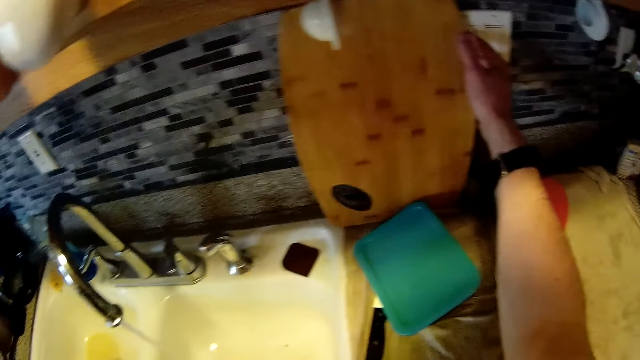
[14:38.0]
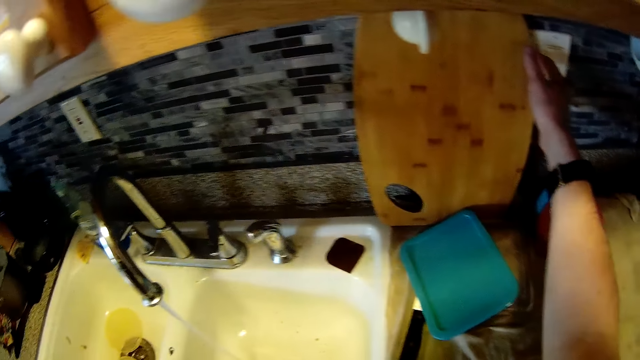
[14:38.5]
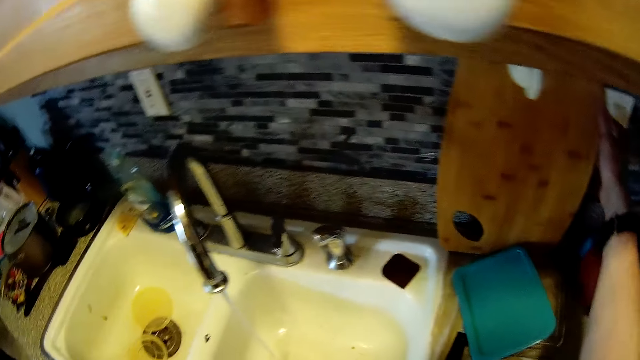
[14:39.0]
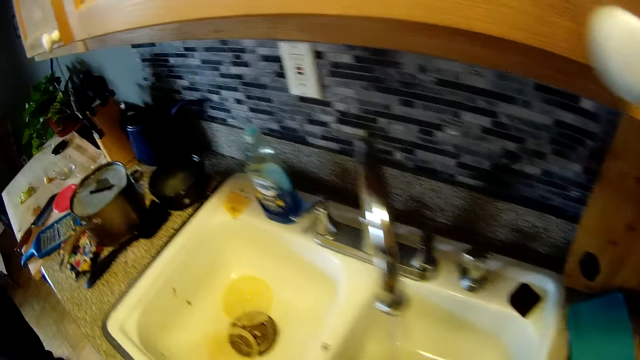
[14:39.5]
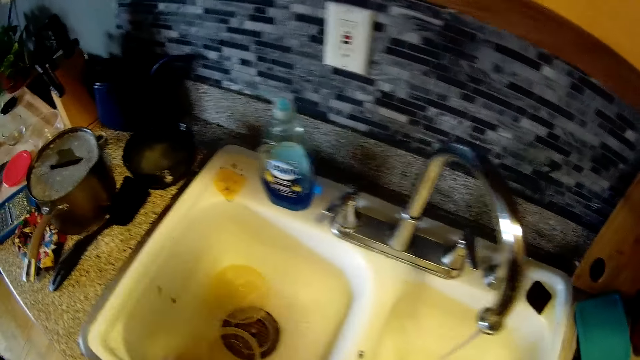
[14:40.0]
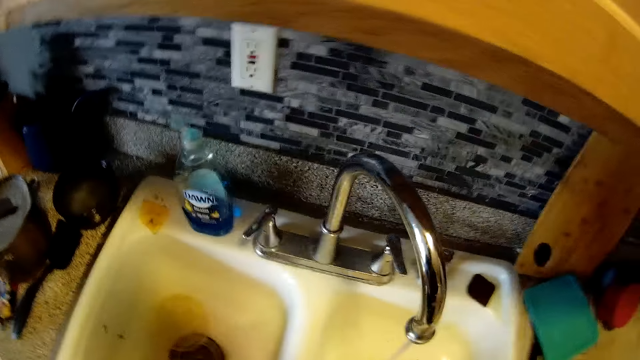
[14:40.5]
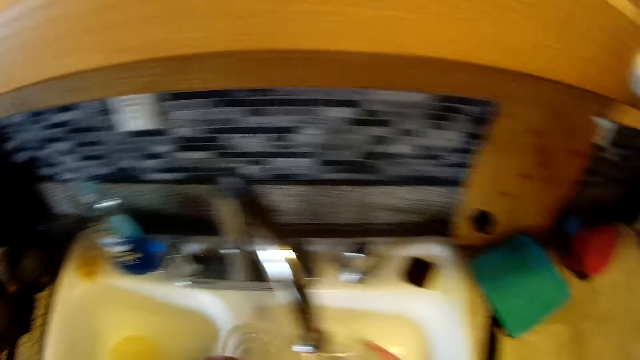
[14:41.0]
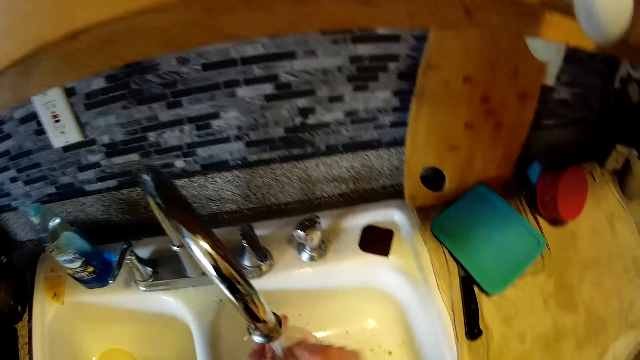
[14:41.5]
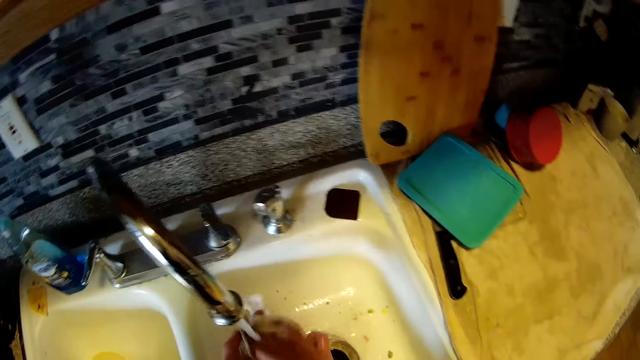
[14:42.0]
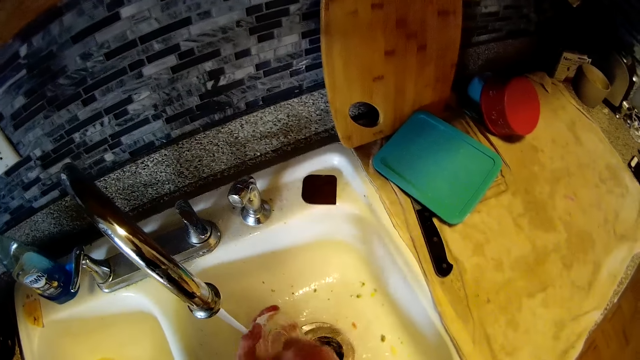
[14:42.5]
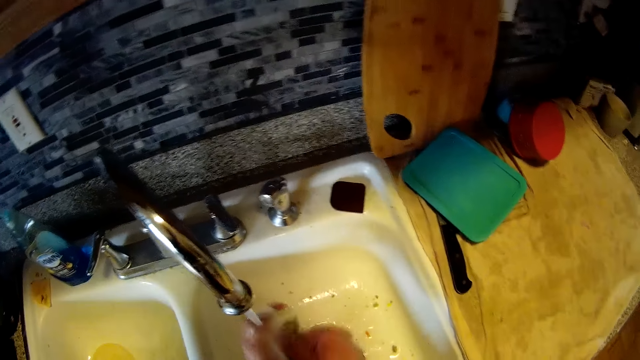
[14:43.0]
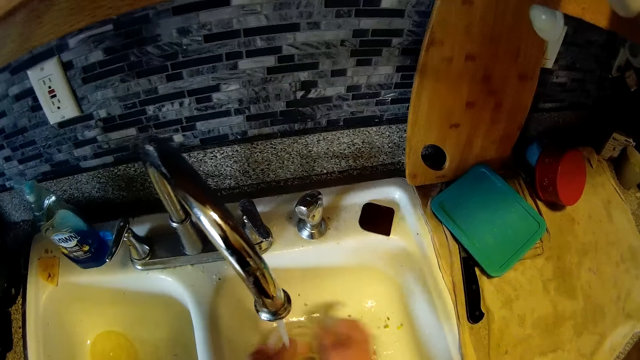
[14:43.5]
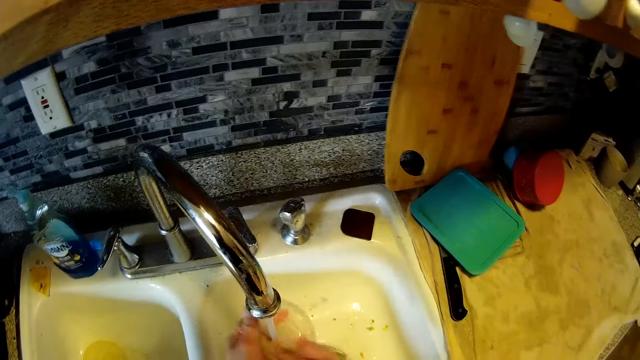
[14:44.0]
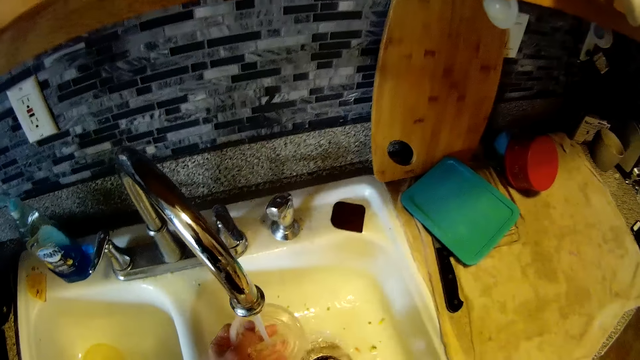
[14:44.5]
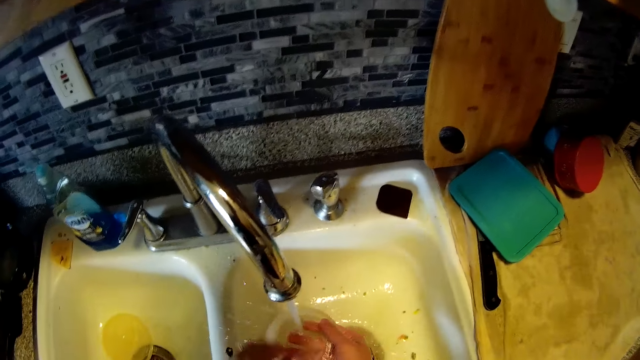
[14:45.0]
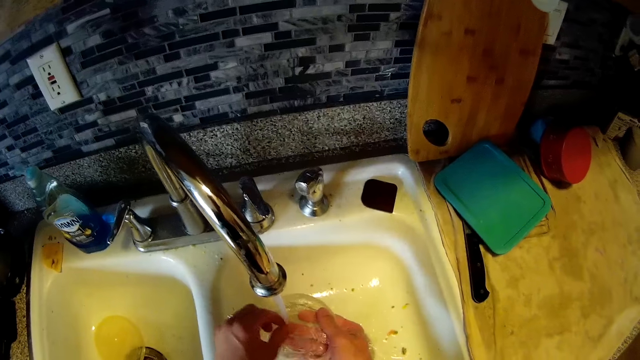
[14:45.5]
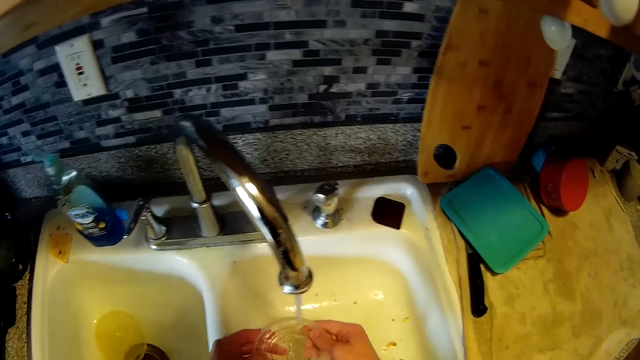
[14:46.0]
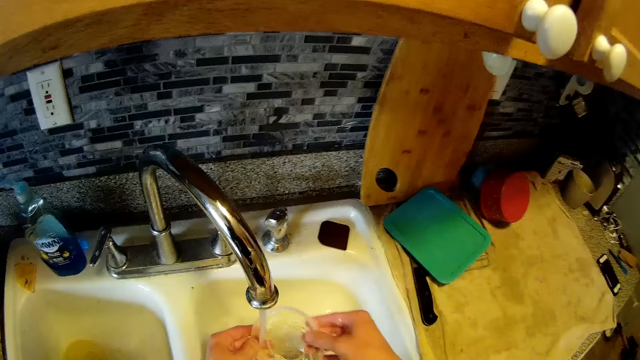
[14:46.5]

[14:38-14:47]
The camera wearer picks up a plastic plate cover from the sink with his left hand. He washes the plastic cover in the sink with a sponge in his right hand. He rinses the plastic cover in his hands with water from the sink tap.

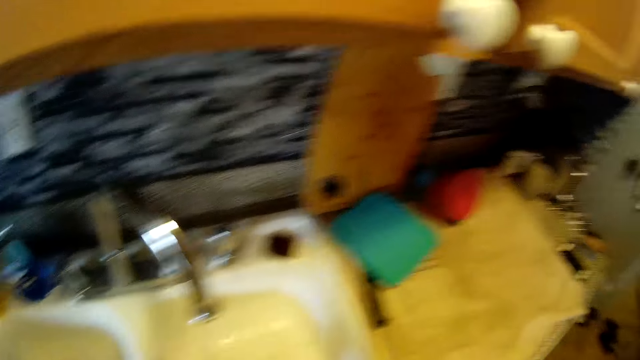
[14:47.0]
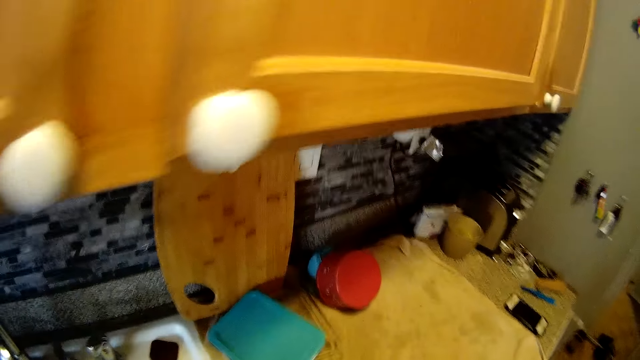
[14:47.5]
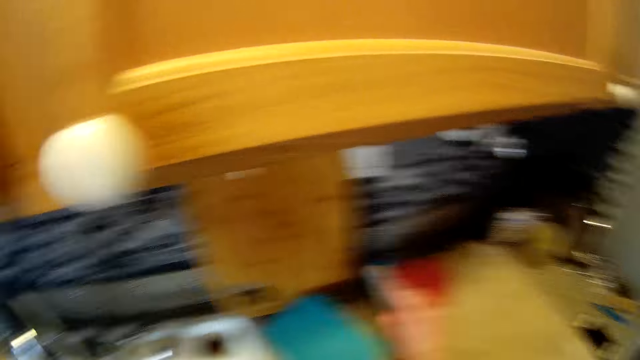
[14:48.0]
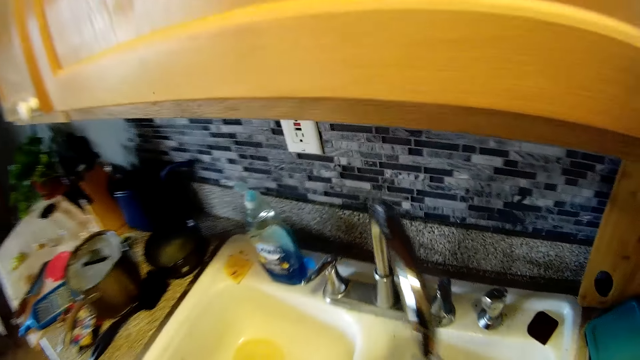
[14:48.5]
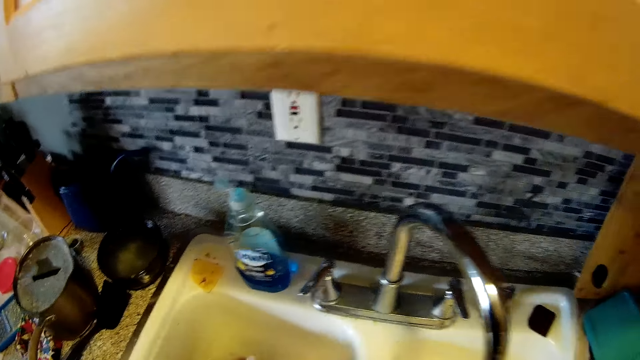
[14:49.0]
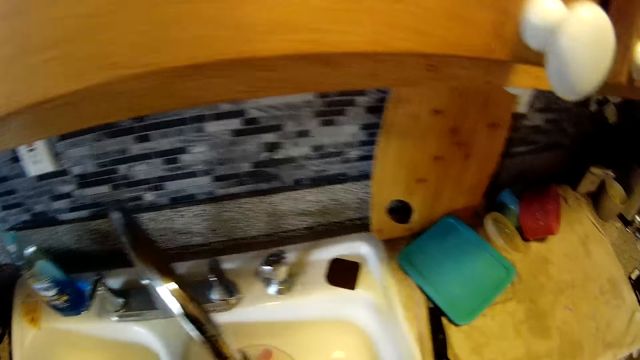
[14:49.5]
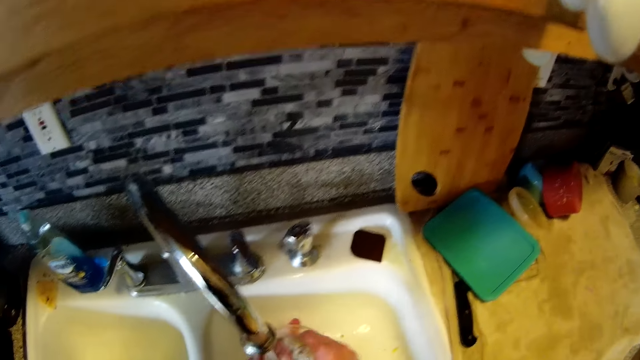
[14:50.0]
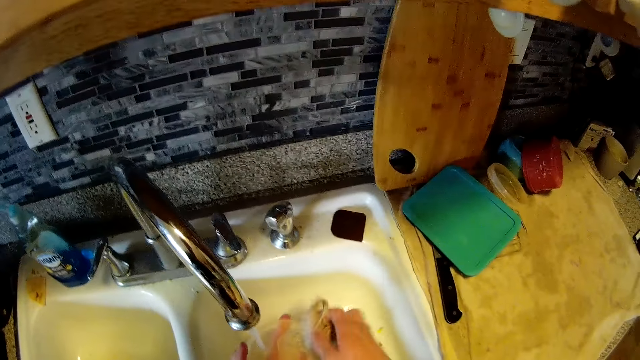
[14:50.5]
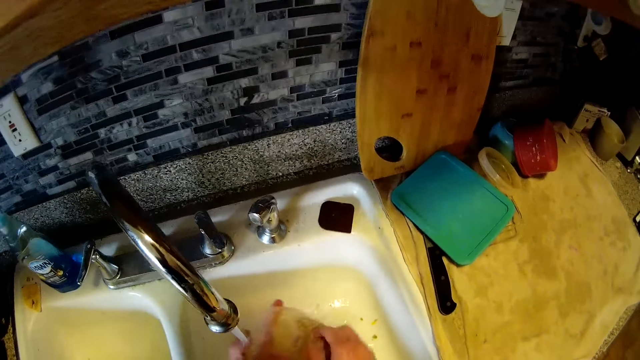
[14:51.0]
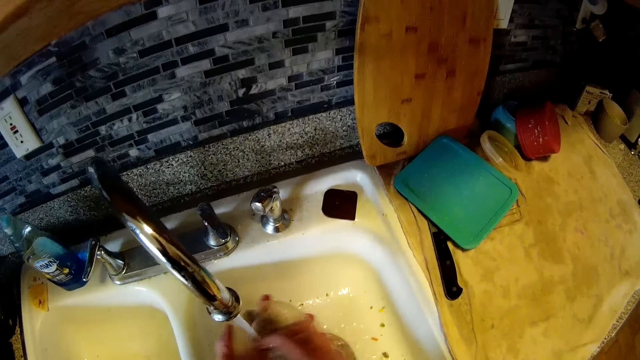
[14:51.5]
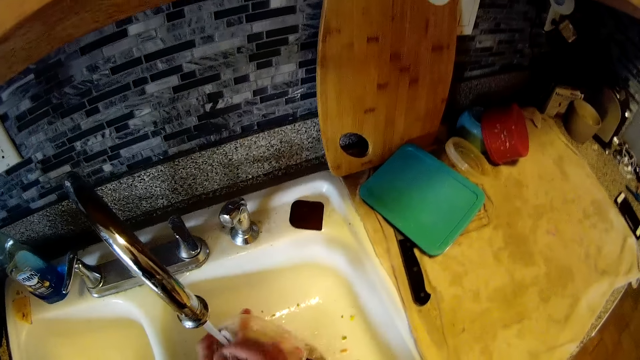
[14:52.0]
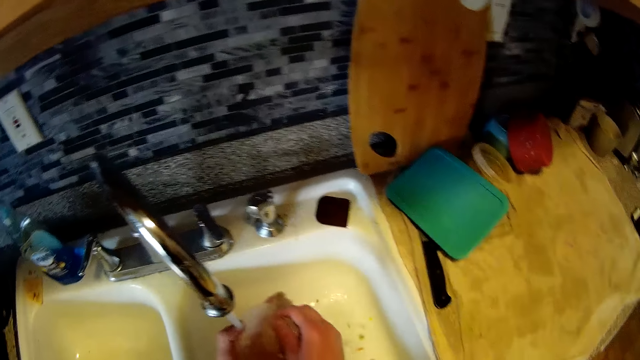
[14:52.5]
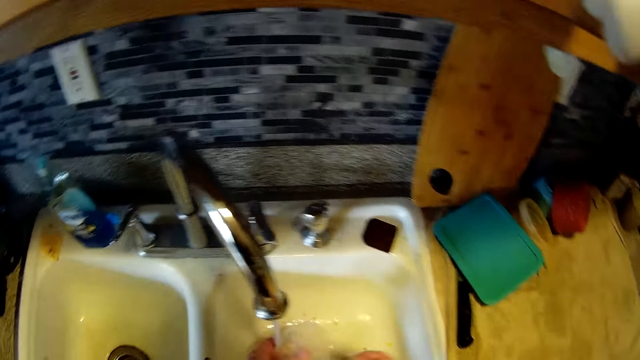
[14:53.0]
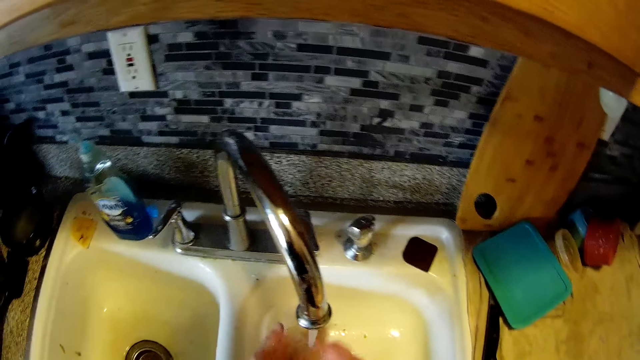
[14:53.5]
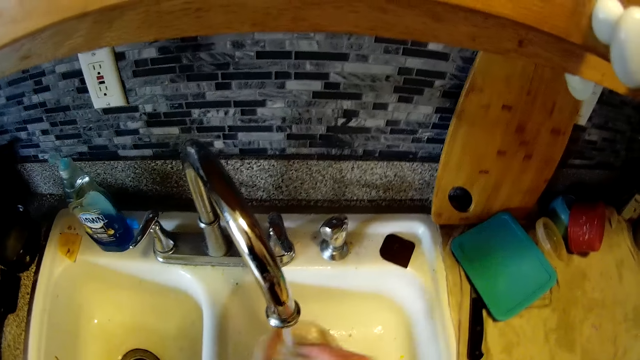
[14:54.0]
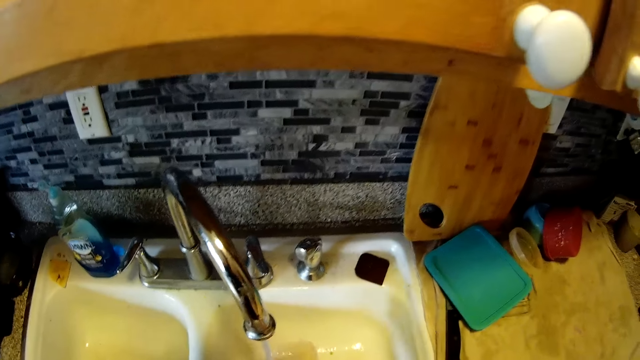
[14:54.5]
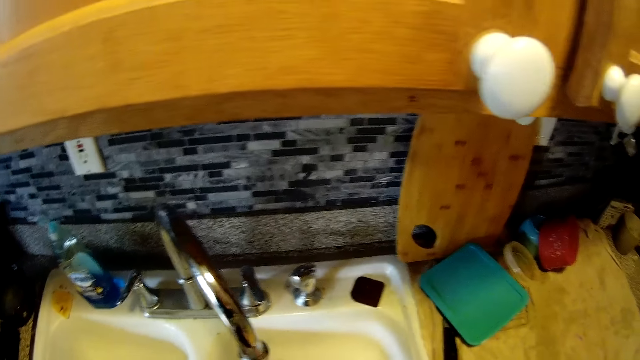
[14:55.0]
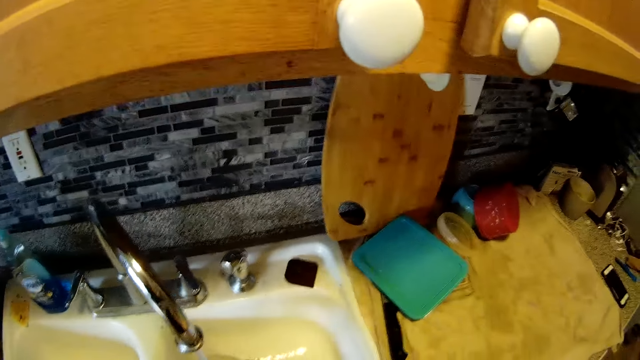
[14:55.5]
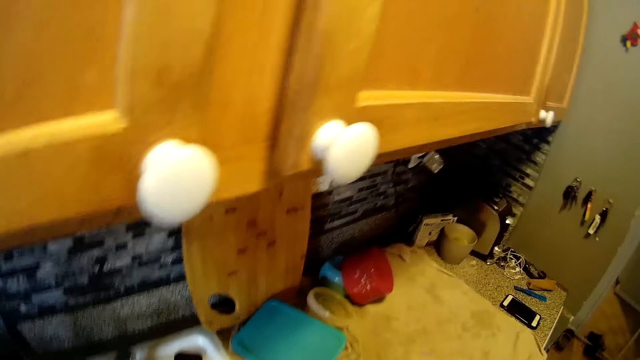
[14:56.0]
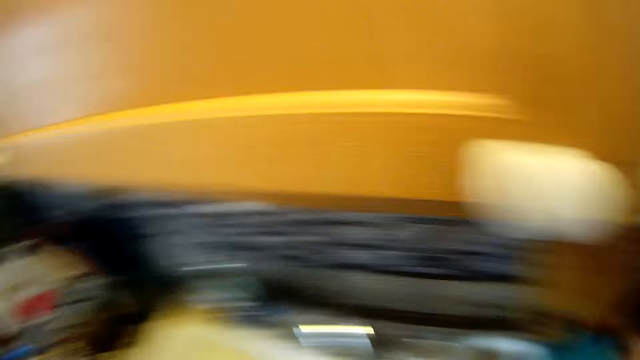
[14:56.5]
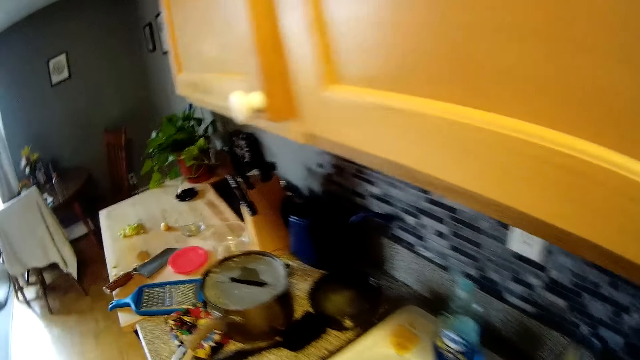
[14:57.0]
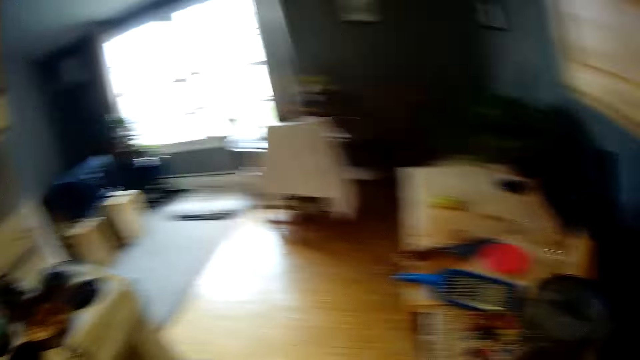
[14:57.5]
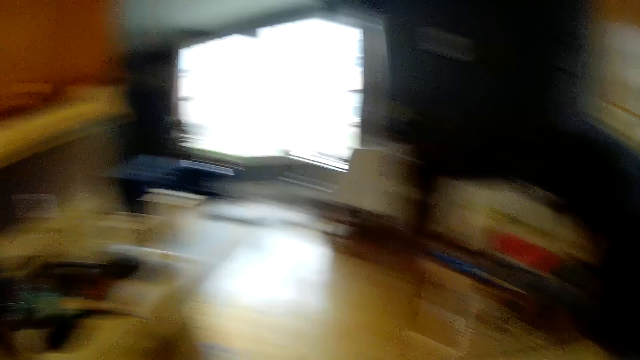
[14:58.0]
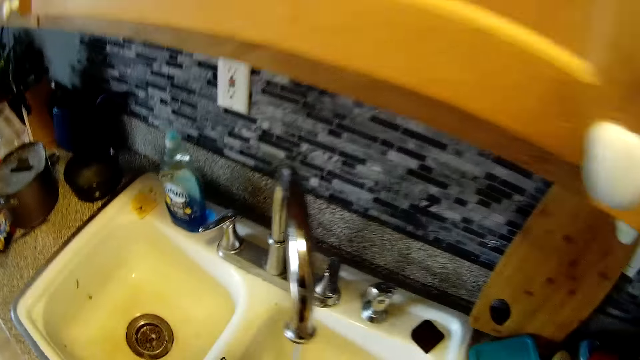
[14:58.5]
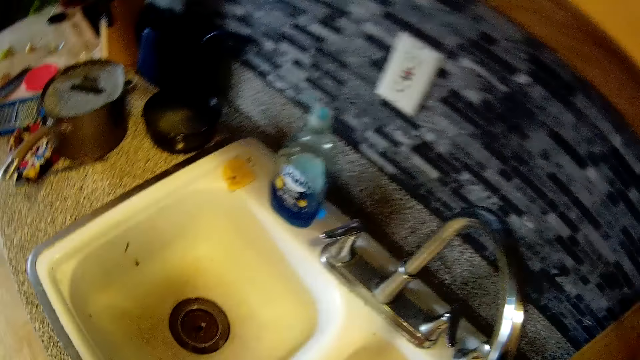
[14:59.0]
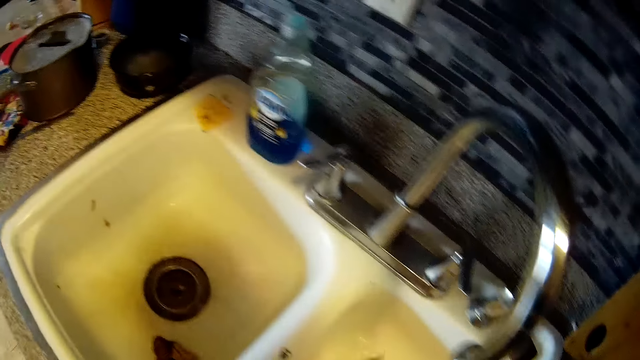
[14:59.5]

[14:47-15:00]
The camera wearer places the plastic cover on the counter top with his right hand. He picks up a plastic plate from the sink with his left hand. He washes the plastic plate in the sink with the sponge in his right hand. He interacts with the woman. He places the plastic plate on the counter top with his right hand. He looks around.
